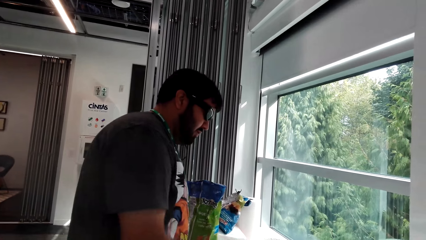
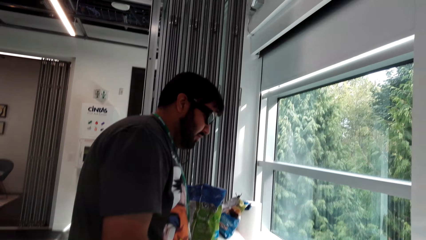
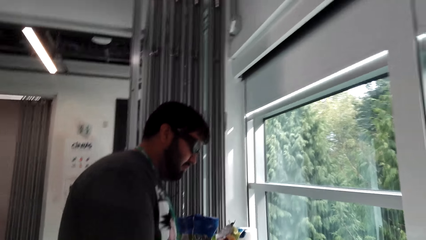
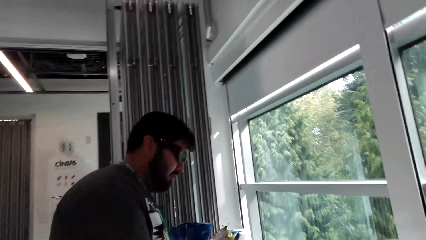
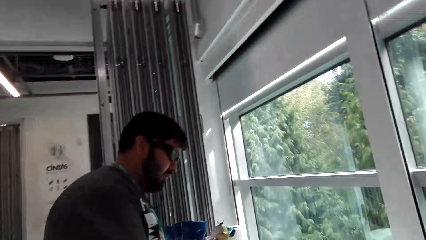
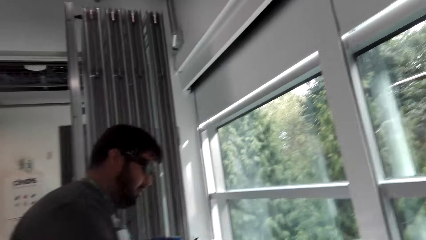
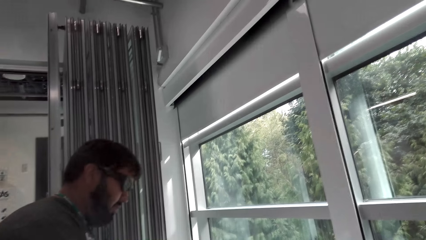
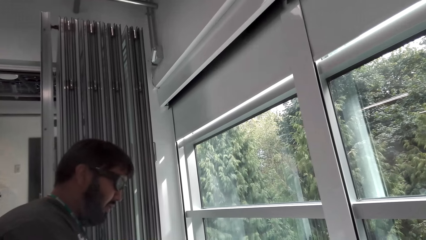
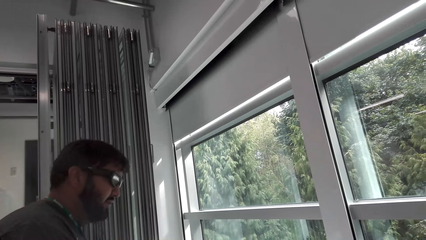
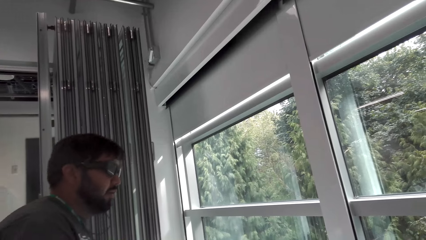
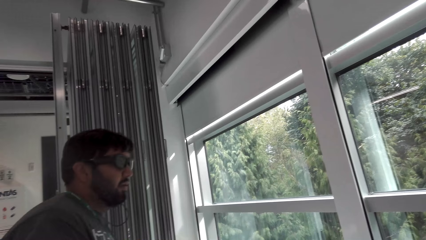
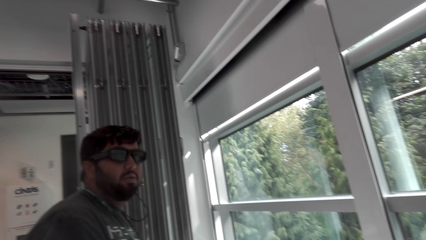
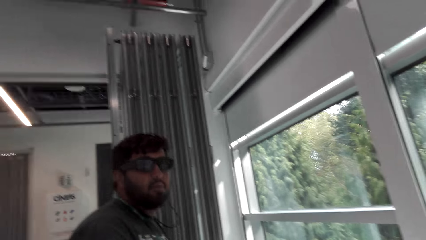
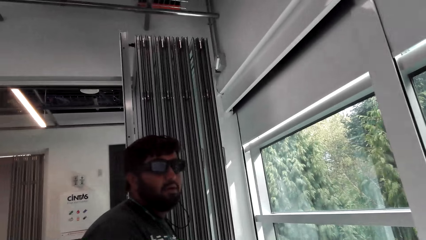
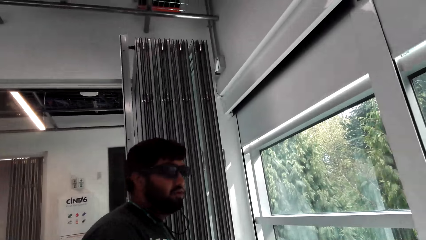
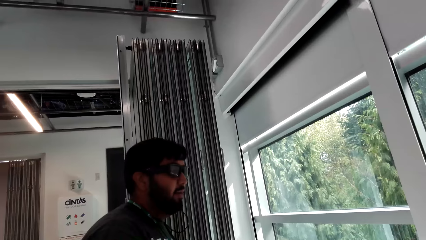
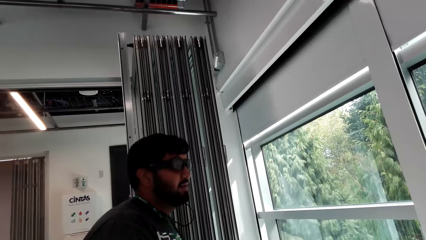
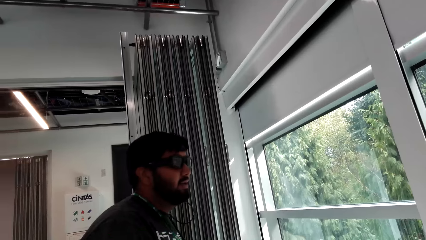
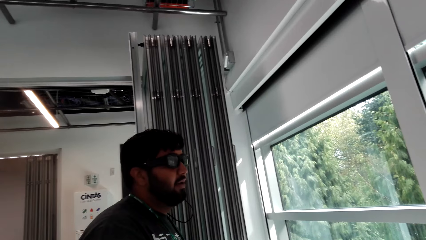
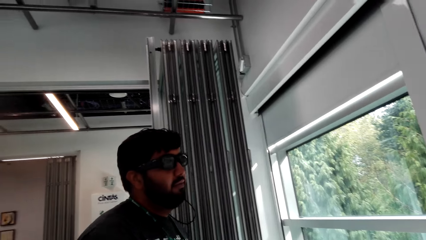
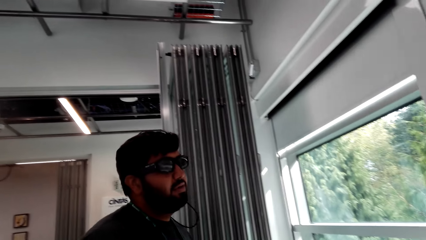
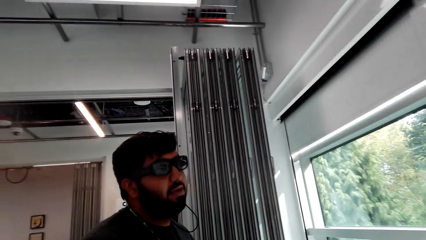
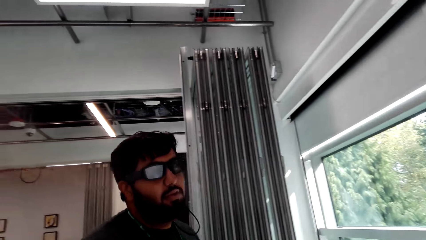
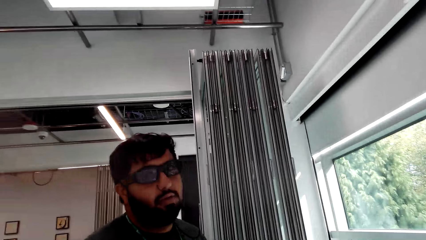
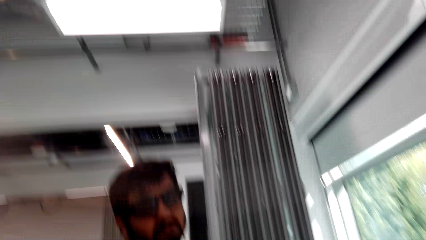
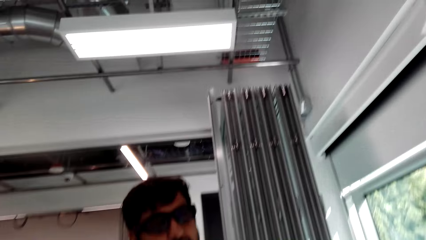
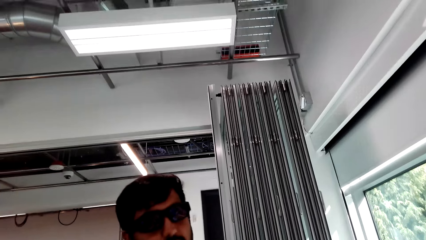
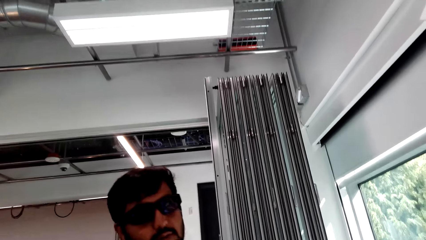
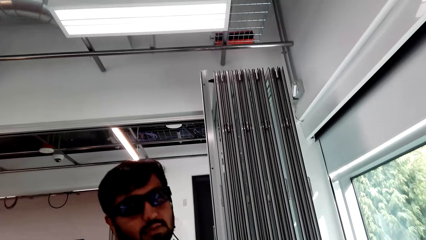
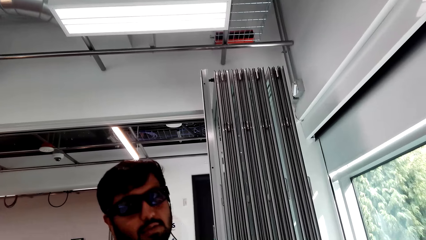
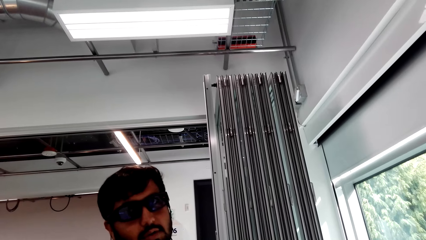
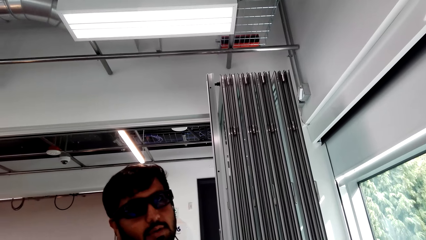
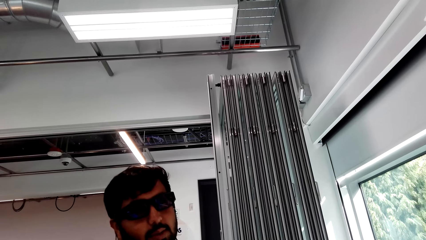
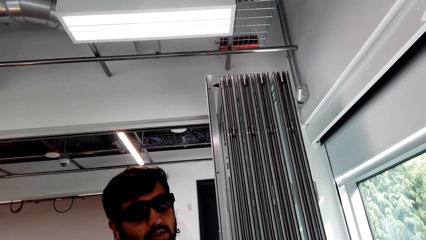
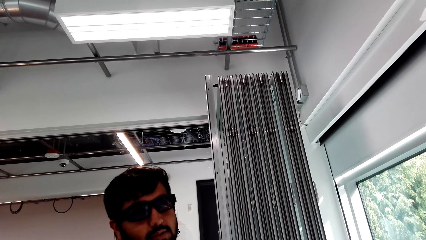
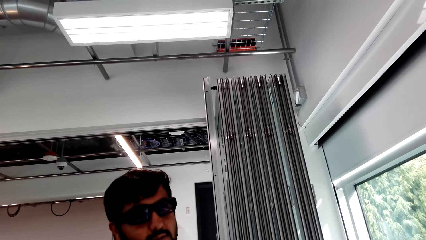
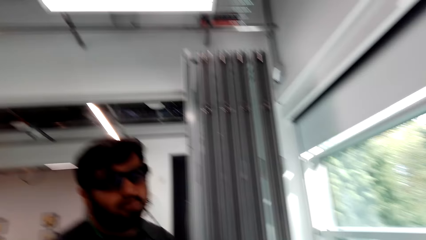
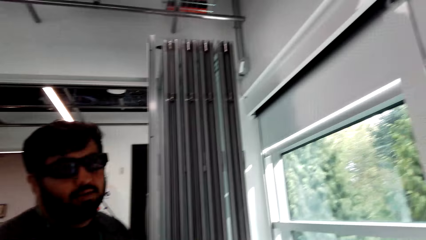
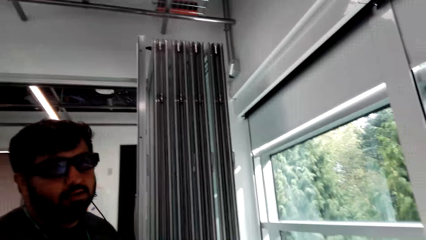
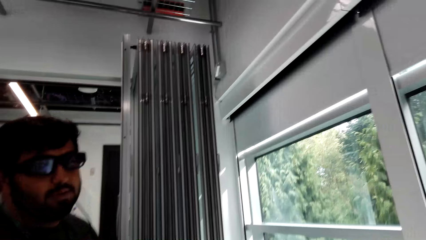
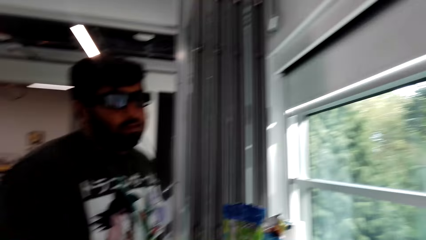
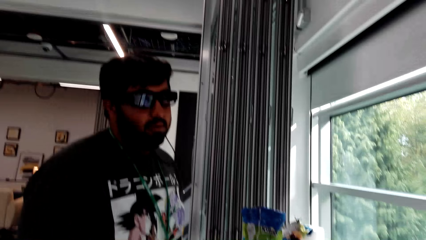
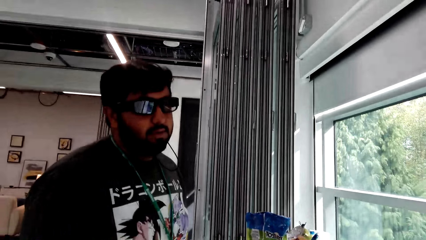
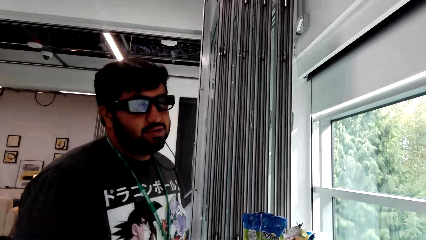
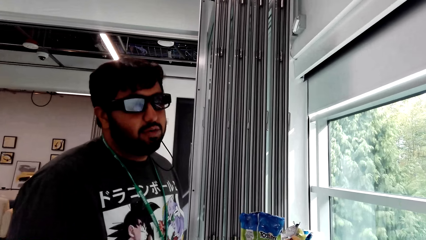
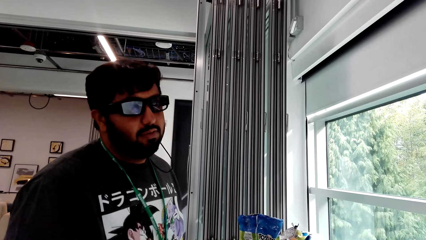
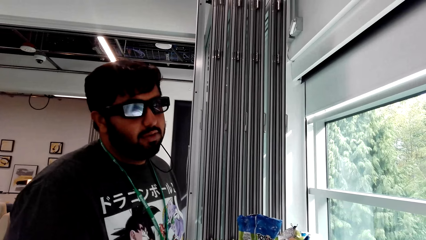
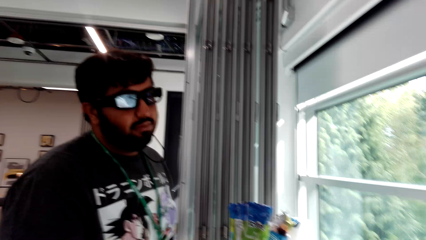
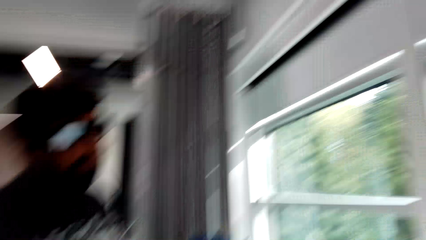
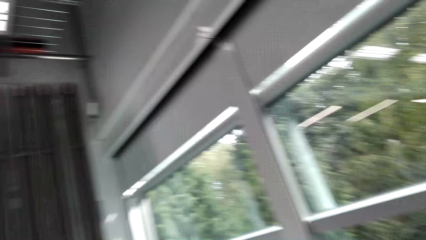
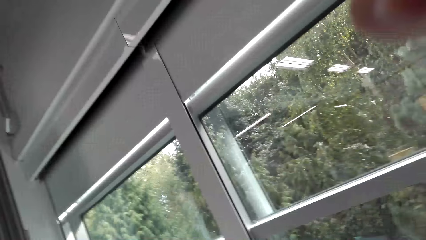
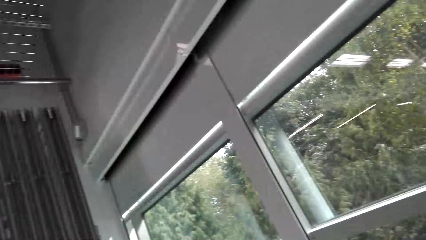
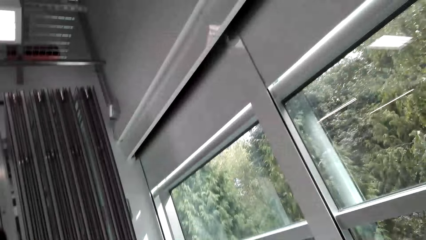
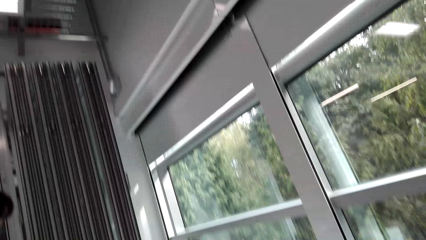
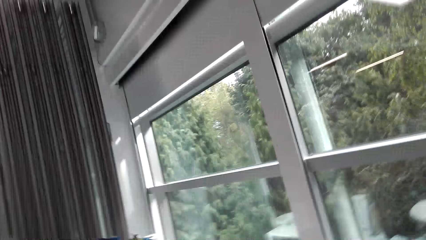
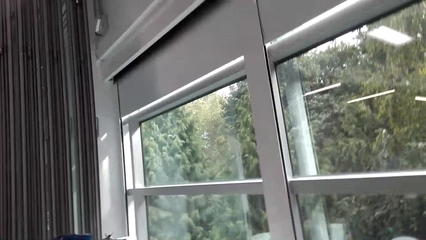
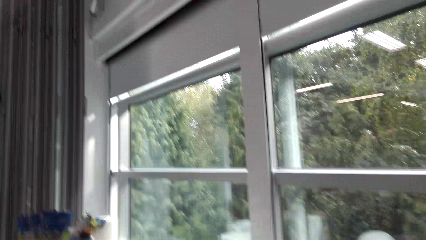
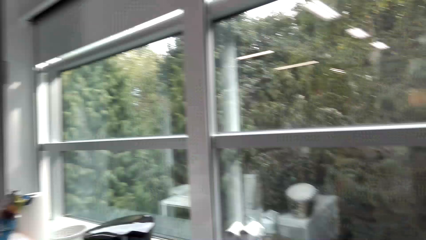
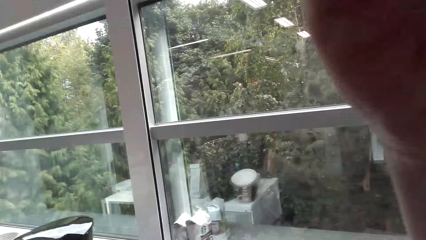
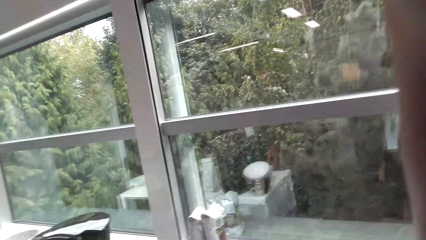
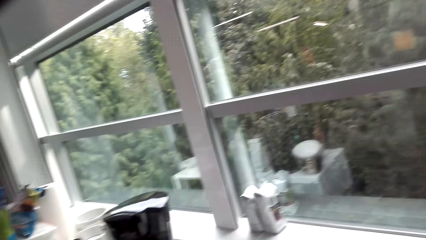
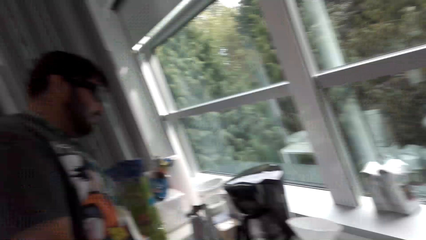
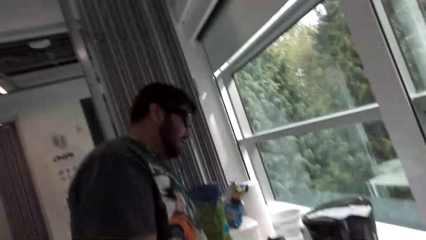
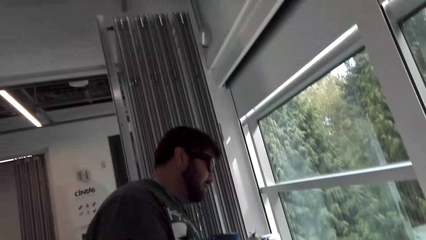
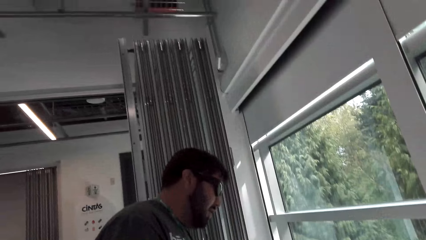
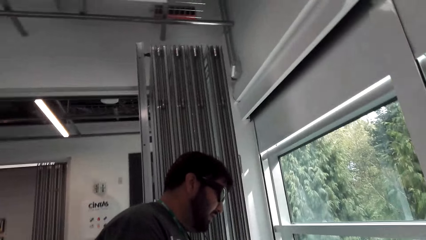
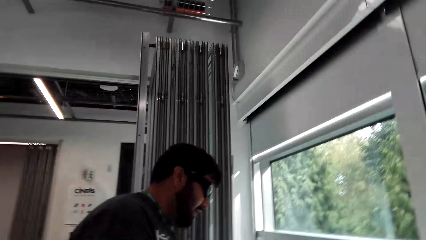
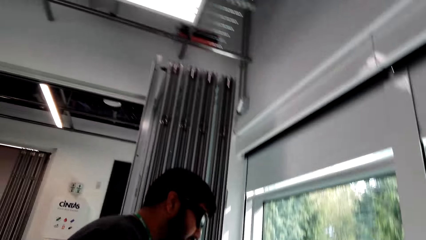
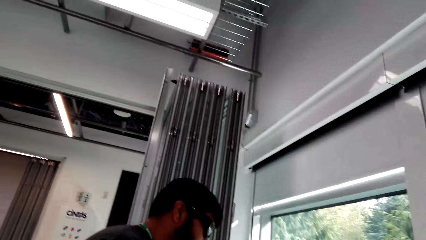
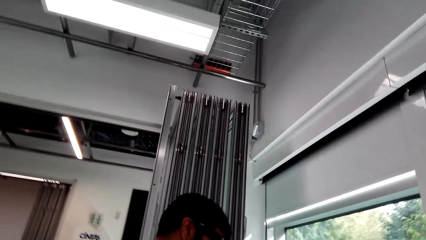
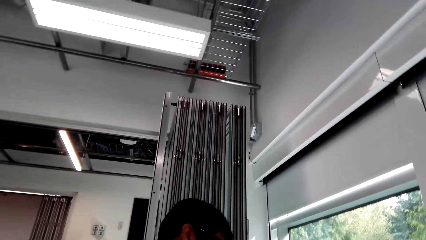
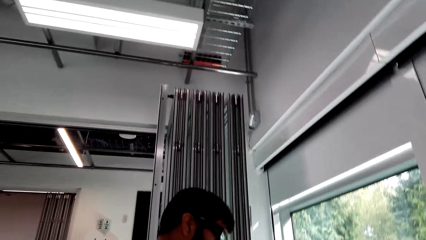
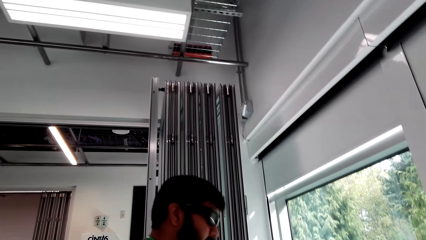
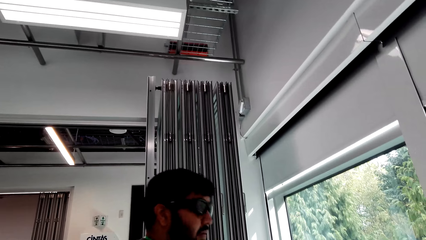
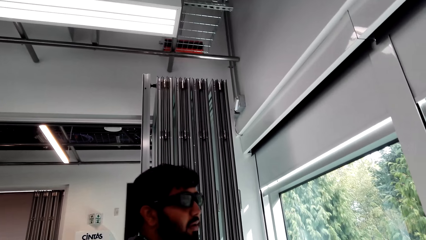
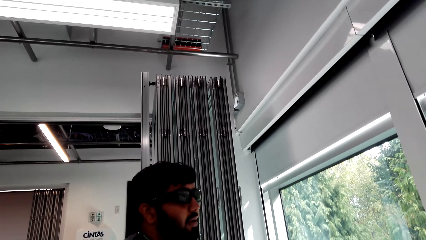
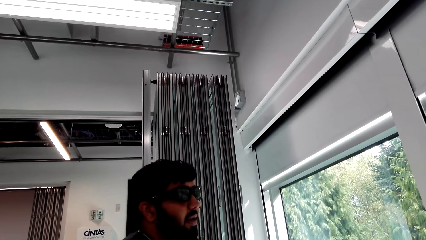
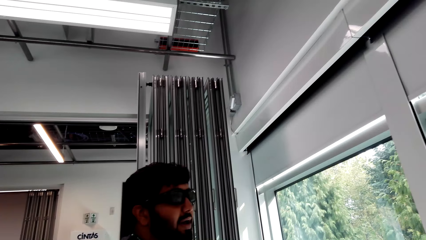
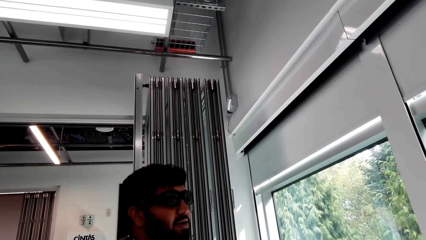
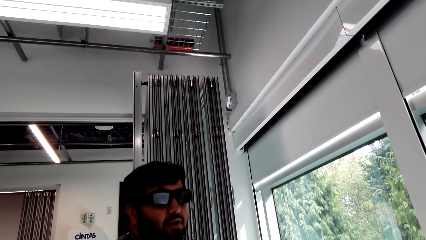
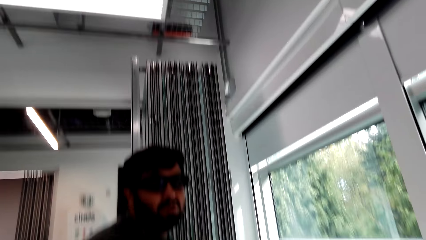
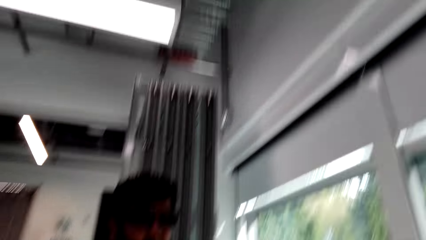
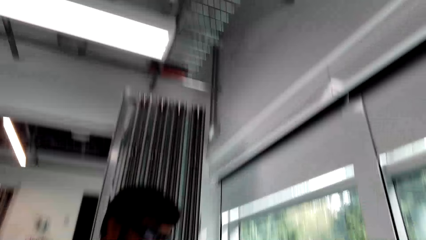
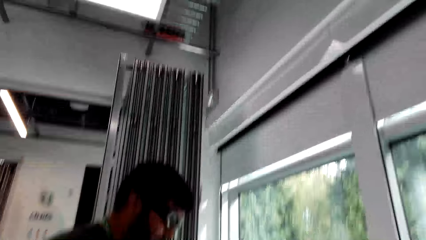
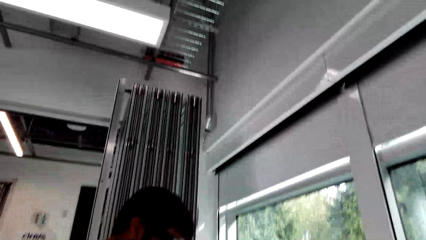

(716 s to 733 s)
The camera wearer talks to a man. The man talks to the camera wearer. The camera wearer talks to the man. The man talks to the camera wearer. The camera wearer talks to the man and looks around. The man talks to the camera wearer.
